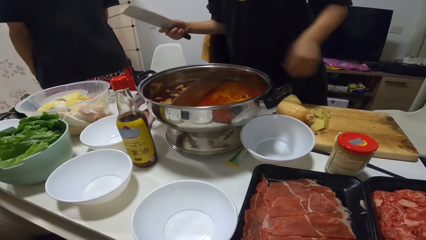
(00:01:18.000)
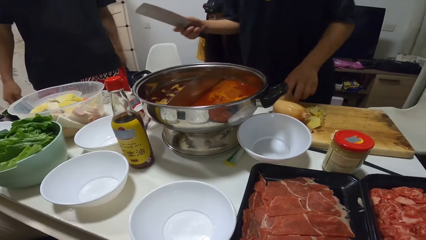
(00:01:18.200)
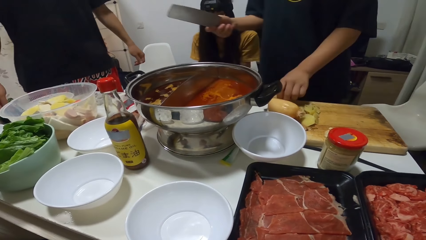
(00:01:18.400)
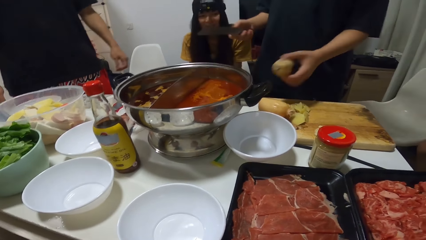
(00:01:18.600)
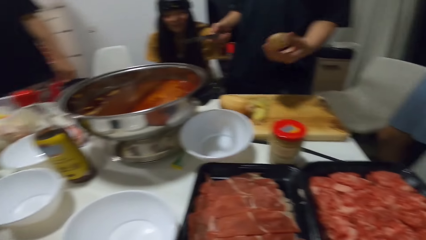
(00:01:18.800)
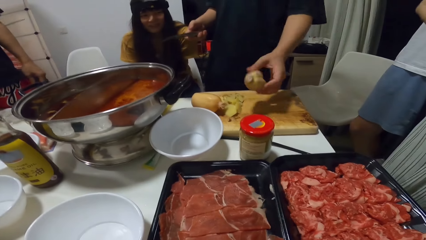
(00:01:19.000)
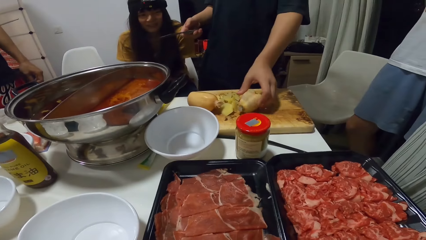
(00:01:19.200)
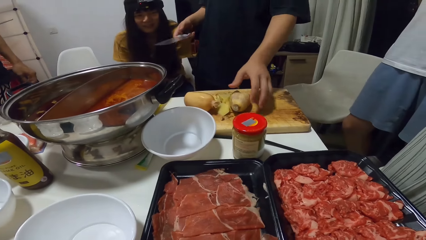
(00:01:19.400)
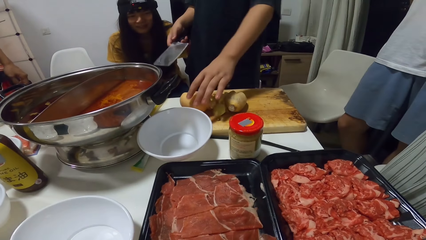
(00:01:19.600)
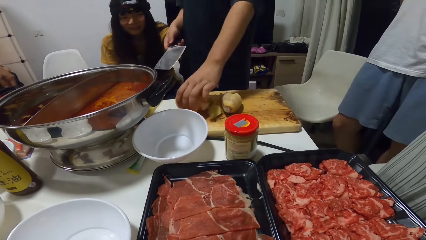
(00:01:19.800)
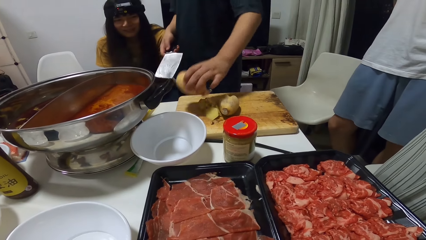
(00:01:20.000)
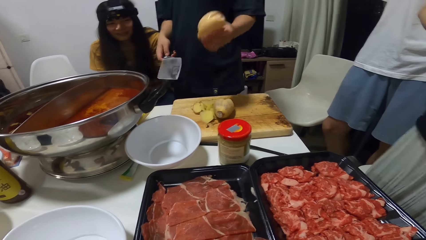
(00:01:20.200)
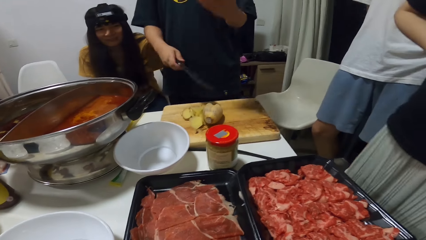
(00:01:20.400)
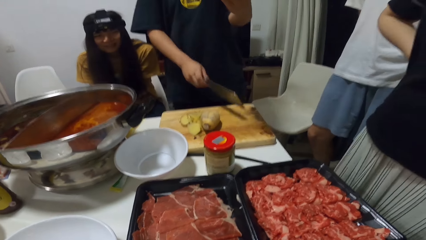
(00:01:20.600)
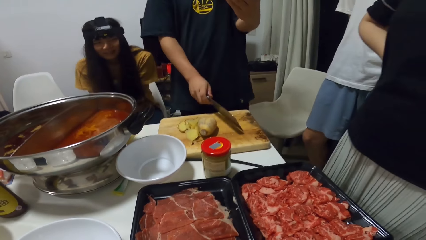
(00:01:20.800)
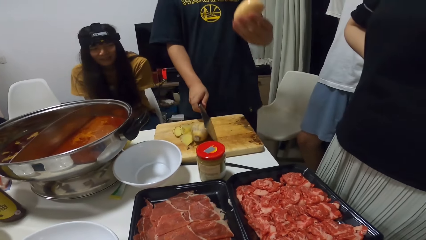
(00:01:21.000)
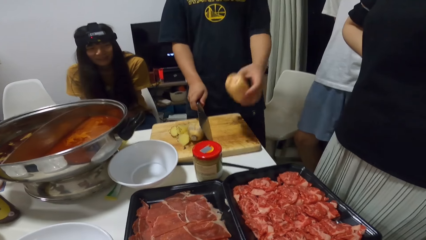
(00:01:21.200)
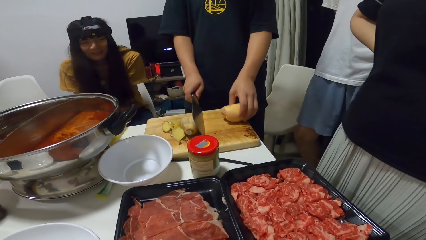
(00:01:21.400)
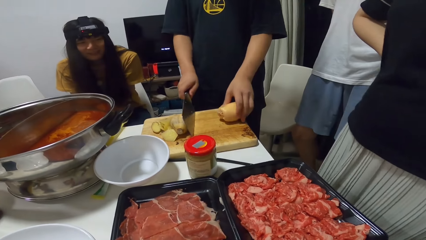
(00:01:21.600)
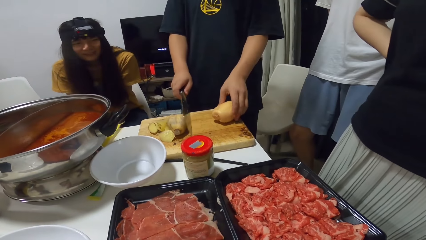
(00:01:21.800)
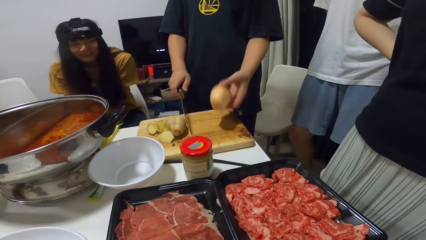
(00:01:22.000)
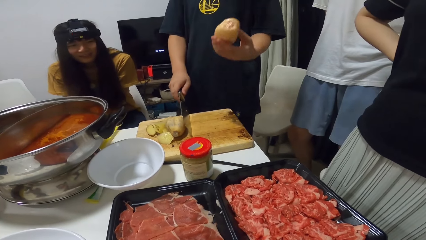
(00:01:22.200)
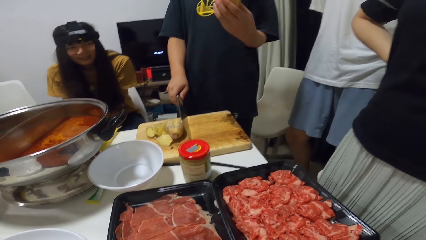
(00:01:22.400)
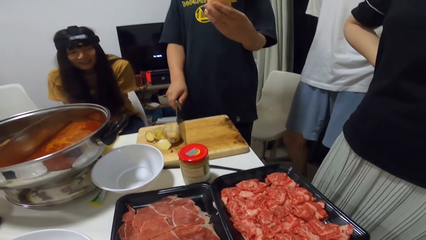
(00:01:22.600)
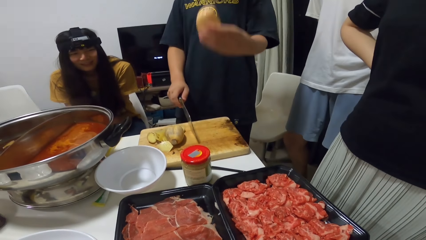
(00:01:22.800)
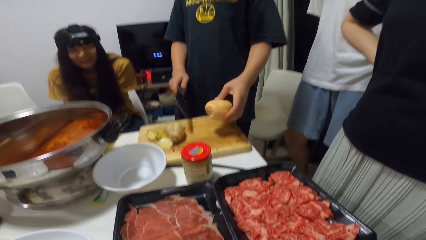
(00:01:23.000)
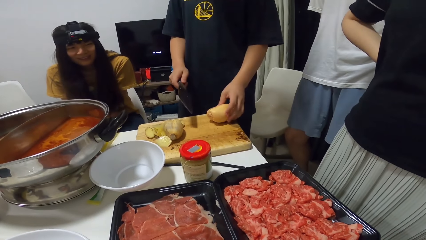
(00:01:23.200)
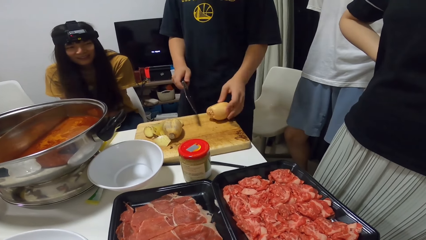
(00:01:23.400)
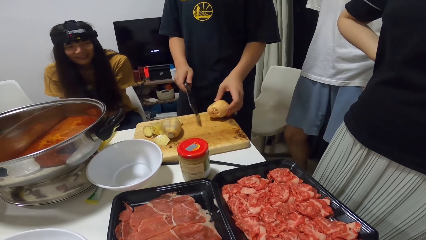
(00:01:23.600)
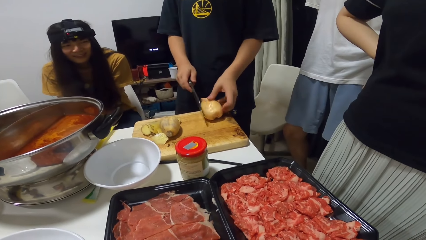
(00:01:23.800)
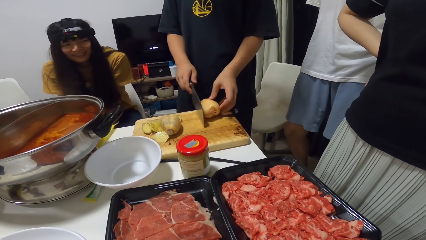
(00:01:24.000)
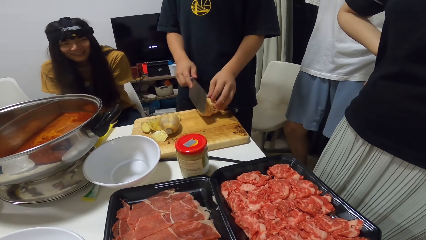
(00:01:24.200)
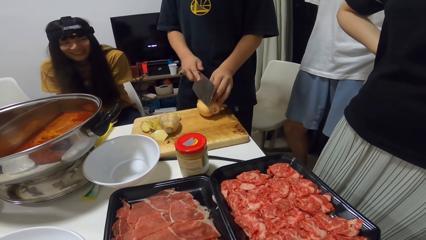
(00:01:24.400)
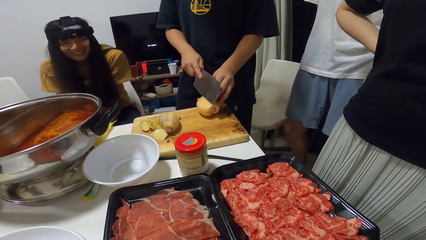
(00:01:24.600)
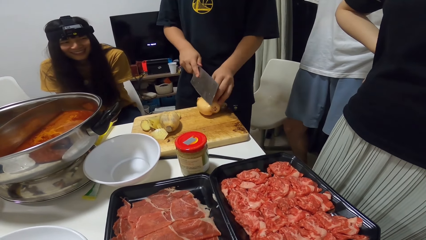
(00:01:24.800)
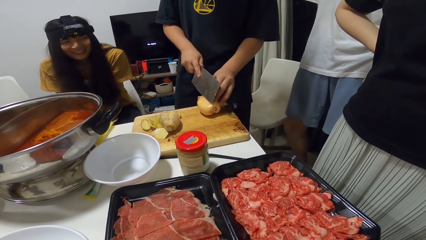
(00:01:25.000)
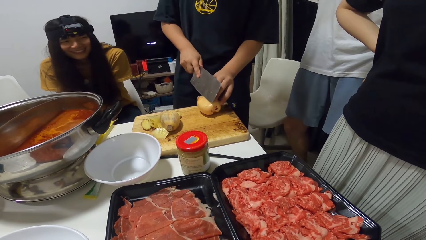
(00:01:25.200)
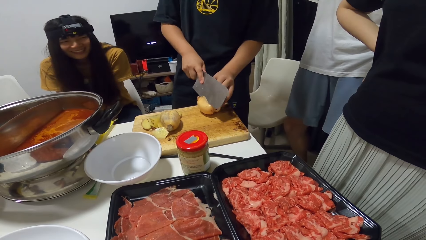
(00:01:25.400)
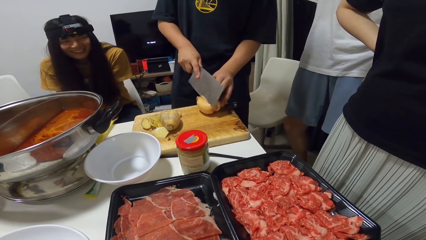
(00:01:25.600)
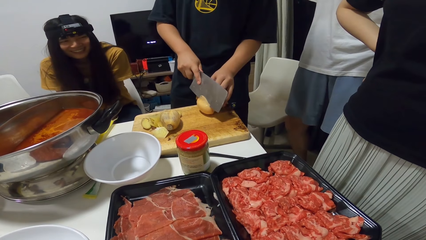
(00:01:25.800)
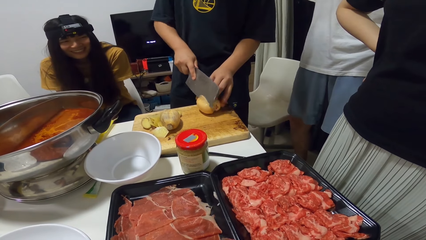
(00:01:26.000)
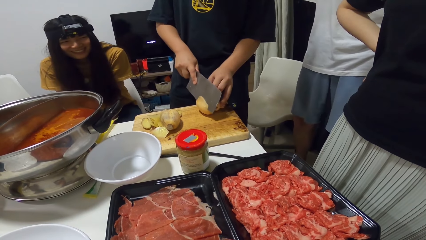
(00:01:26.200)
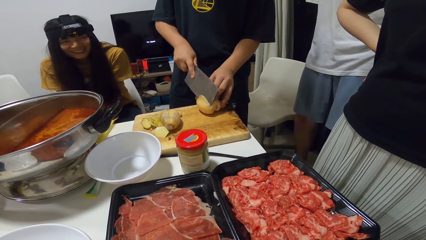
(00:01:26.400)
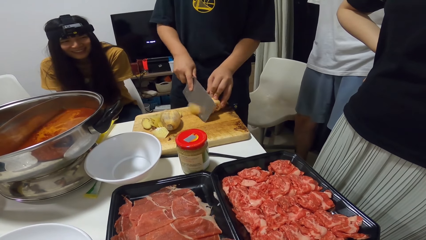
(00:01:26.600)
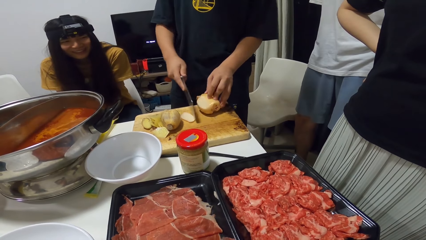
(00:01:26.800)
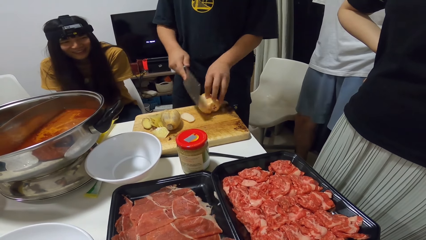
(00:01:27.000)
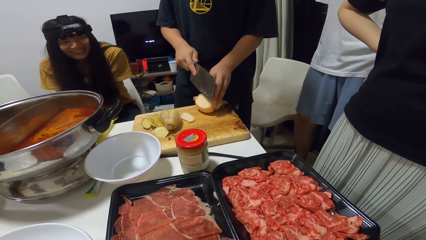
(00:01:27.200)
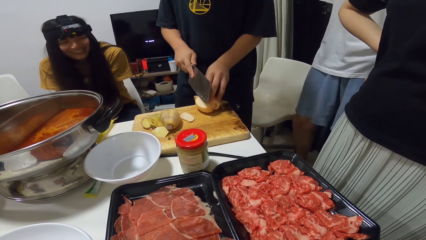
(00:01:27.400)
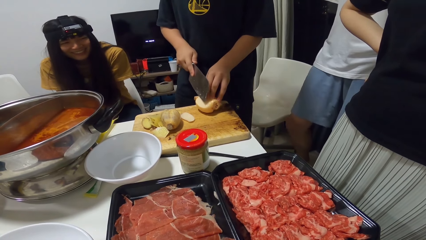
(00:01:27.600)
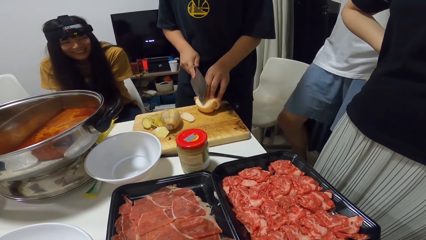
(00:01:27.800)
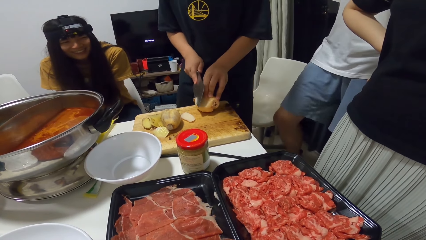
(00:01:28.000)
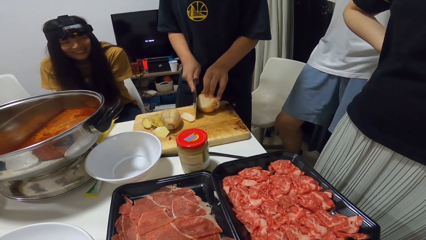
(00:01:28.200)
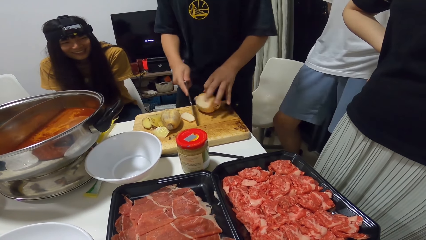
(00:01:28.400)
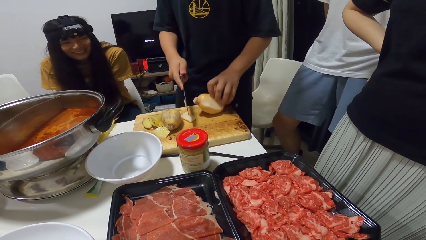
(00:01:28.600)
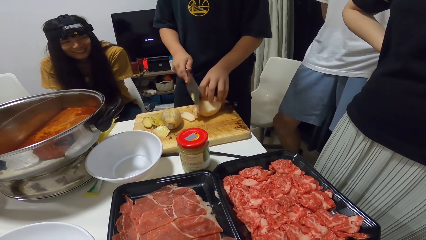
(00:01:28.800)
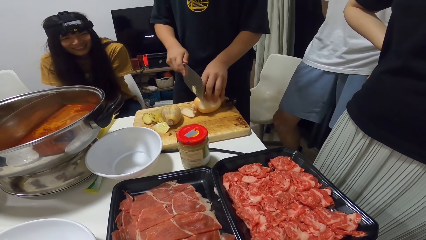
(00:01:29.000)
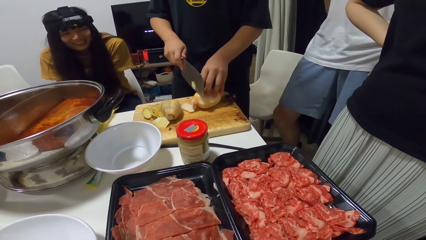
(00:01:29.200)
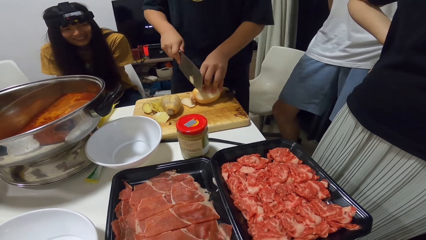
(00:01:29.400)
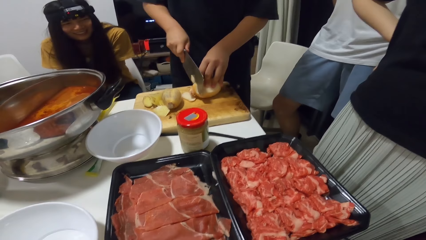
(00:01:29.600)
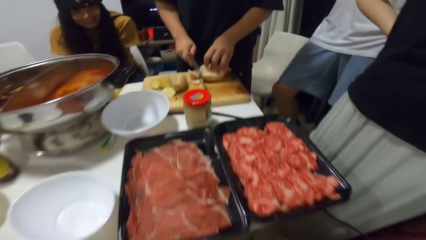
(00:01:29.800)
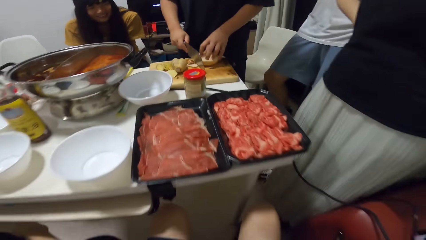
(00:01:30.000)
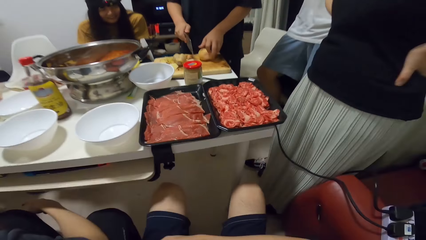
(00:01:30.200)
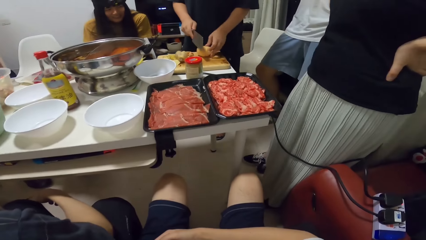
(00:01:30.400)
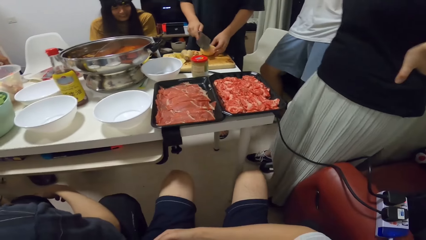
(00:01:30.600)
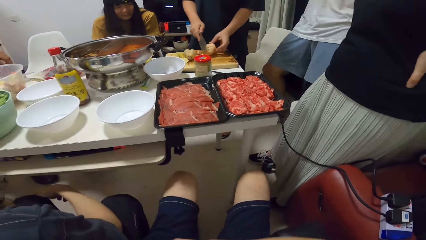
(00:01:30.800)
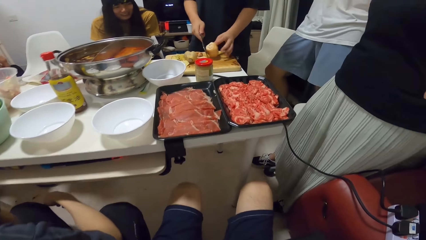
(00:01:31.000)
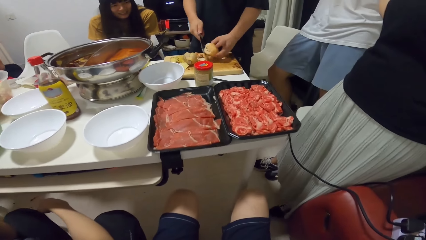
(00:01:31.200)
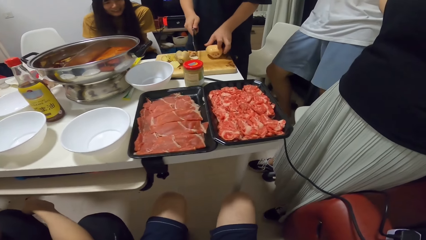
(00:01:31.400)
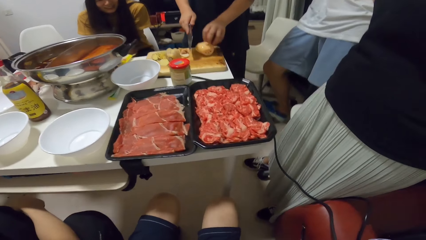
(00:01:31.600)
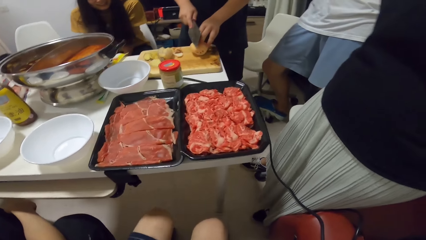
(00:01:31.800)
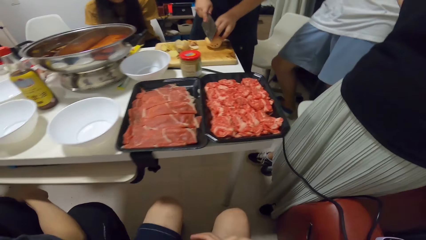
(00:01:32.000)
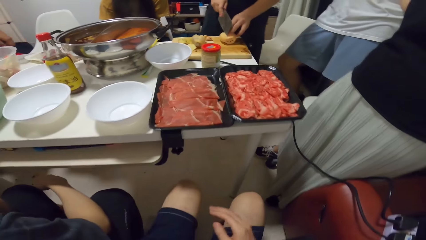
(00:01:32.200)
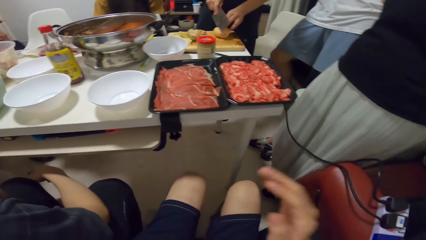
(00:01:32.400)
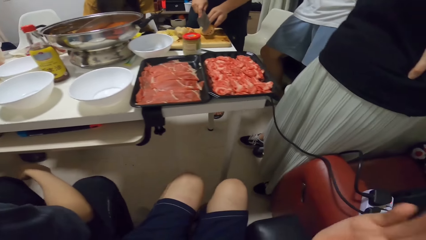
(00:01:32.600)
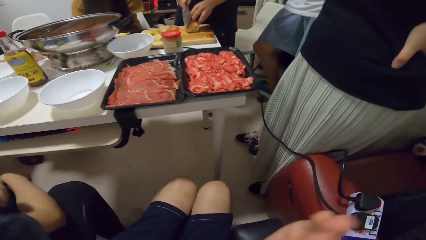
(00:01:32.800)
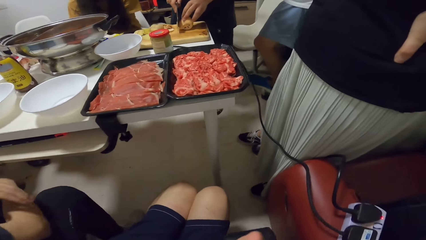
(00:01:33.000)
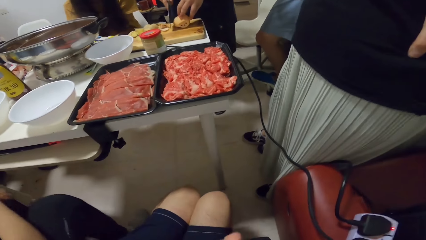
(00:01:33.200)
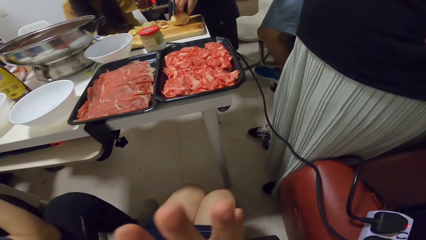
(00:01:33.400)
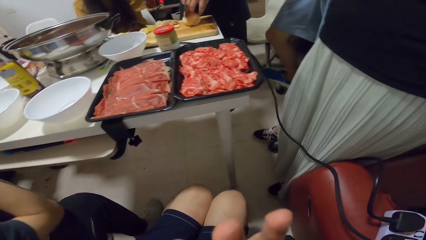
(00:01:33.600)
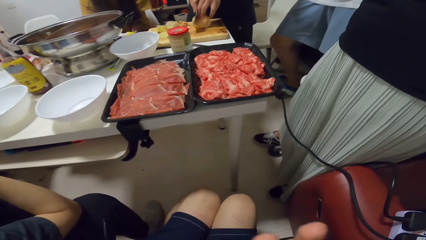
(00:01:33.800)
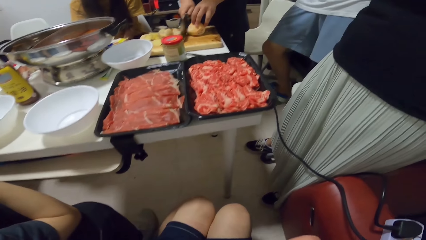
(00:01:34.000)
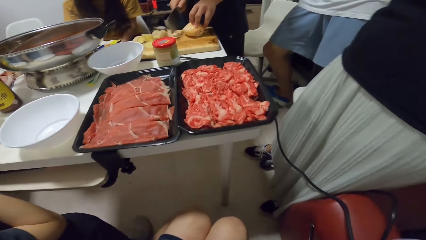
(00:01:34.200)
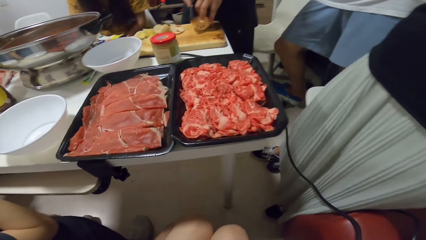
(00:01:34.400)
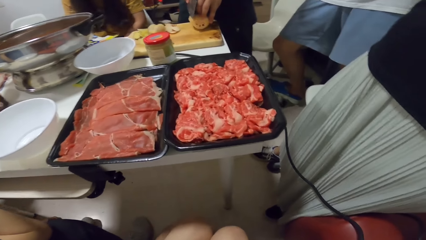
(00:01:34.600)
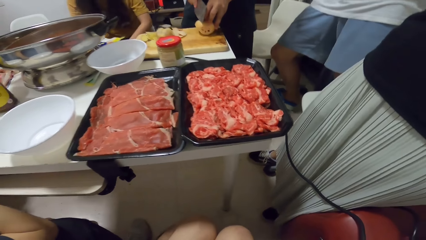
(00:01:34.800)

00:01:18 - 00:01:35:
A man picks another potato on the table with his left hand. The man places the potato onto the chopping board. The man picks another potato from the chopping board with his left hand. The man places the potato onto the chopping board. The man checks the potato. The man puts the Irish potato on the chopping board. The man cuts the Irish potato on the chopping board with the knife. The man peels the potato with the cleaver. The camera wearer moves his body.
